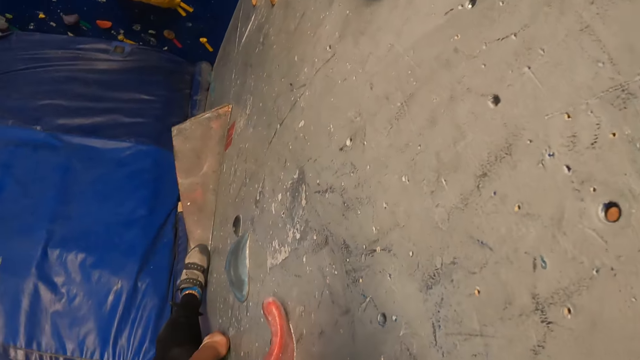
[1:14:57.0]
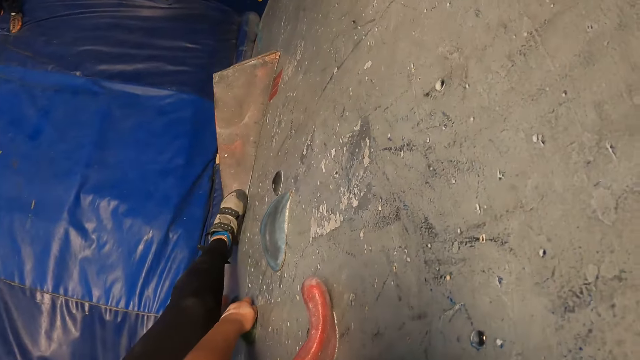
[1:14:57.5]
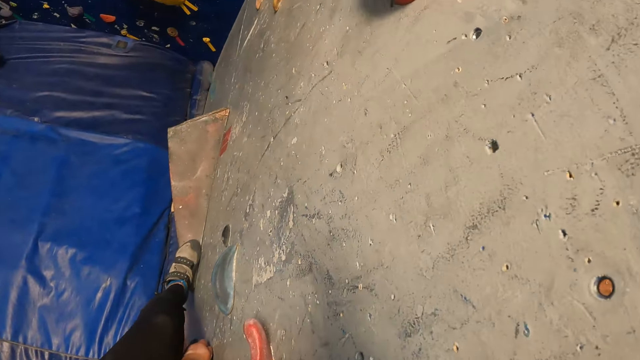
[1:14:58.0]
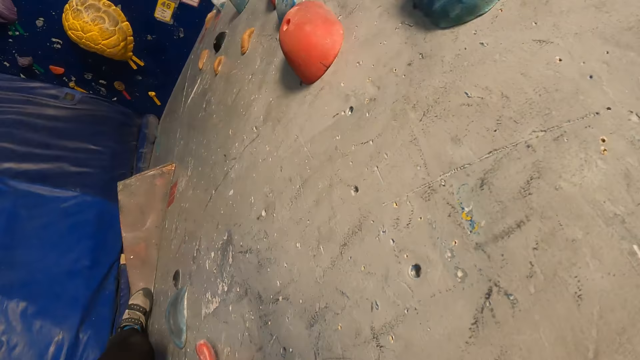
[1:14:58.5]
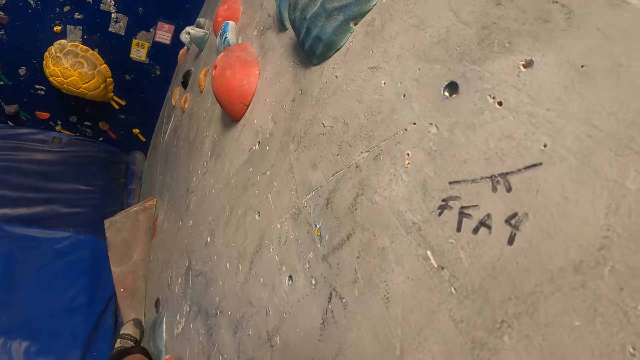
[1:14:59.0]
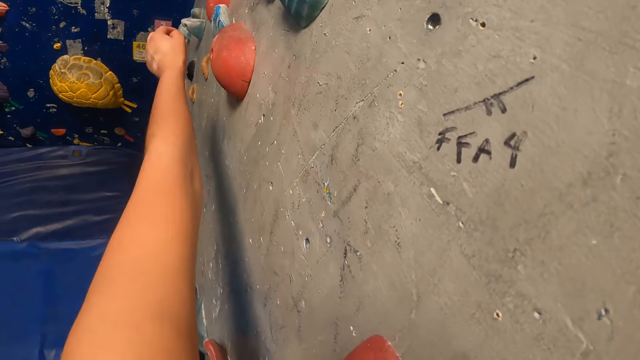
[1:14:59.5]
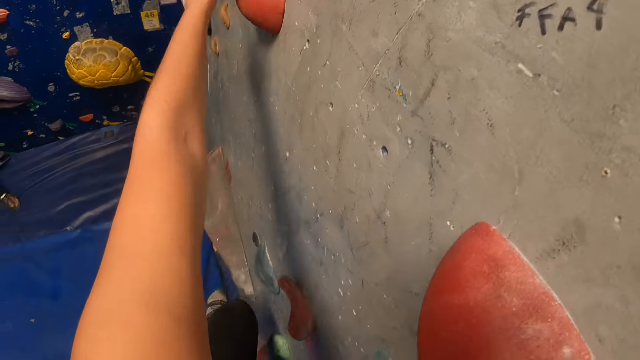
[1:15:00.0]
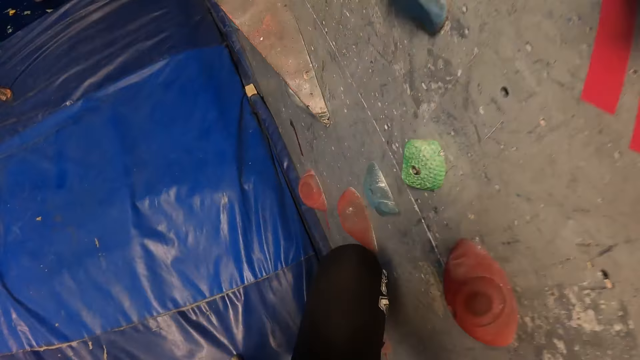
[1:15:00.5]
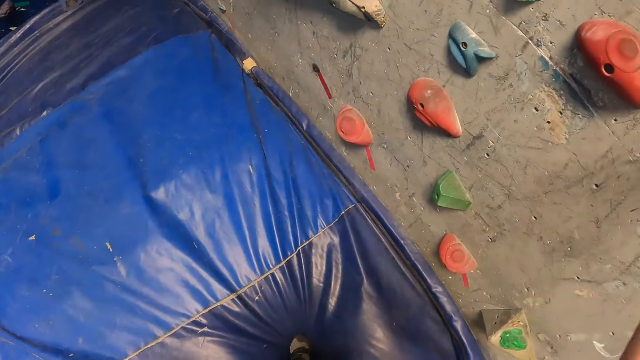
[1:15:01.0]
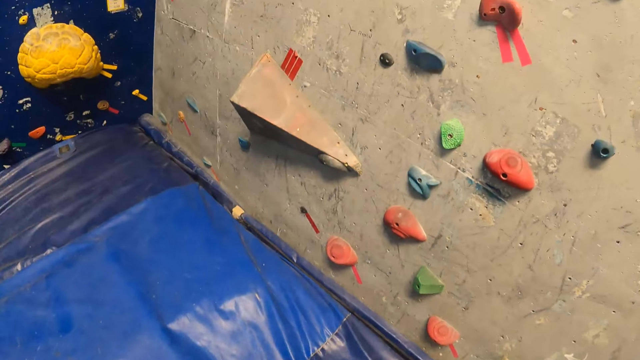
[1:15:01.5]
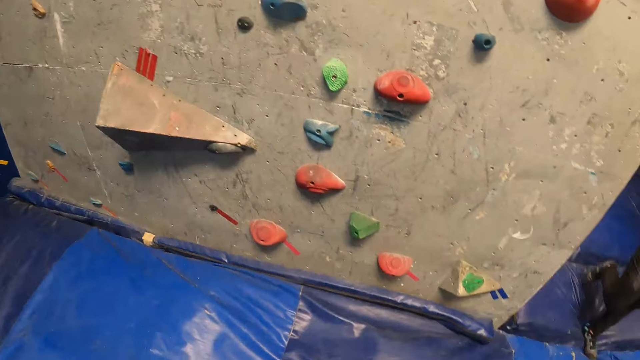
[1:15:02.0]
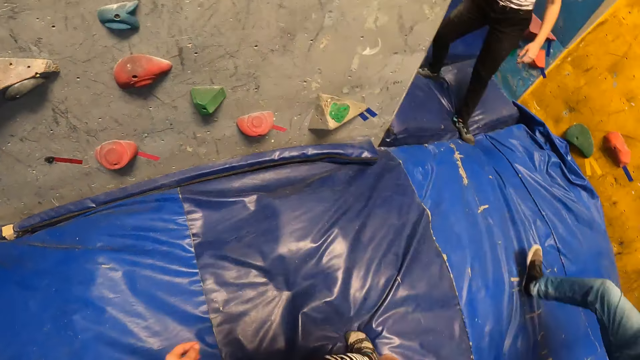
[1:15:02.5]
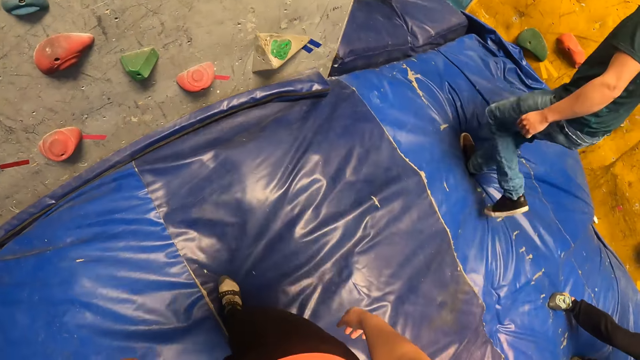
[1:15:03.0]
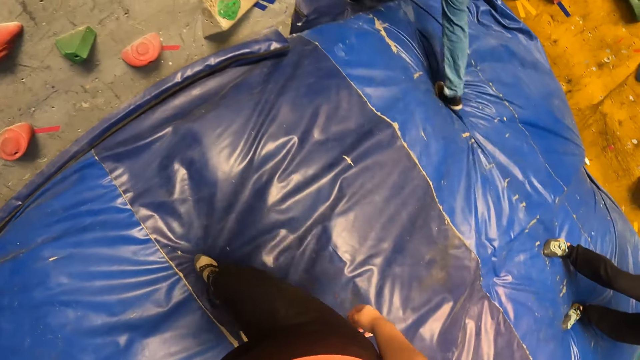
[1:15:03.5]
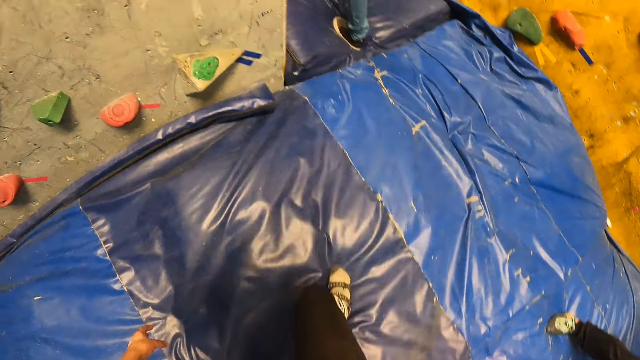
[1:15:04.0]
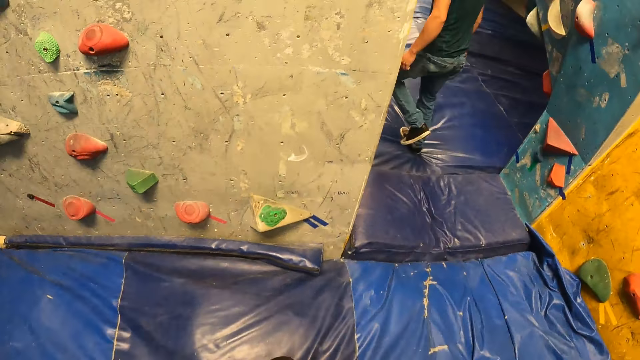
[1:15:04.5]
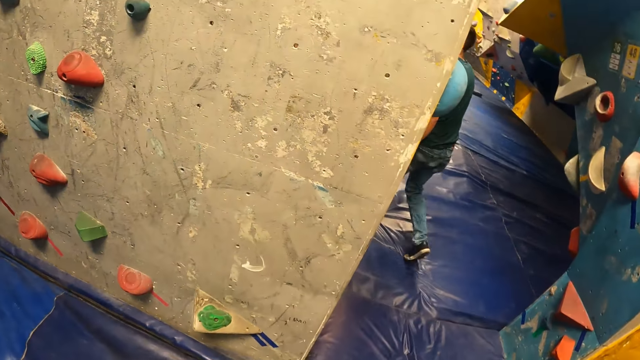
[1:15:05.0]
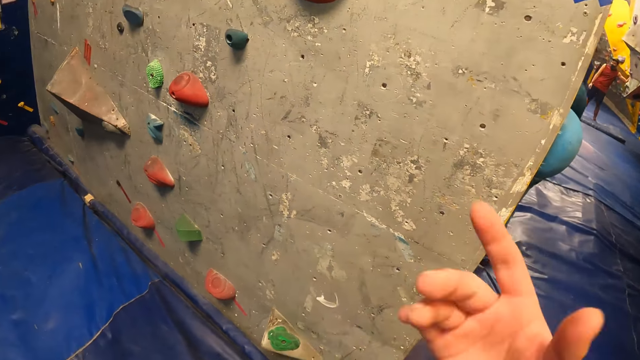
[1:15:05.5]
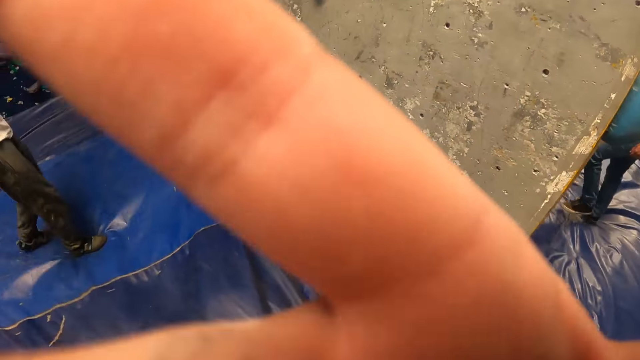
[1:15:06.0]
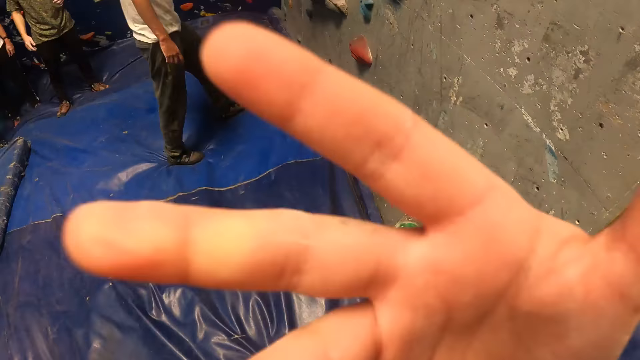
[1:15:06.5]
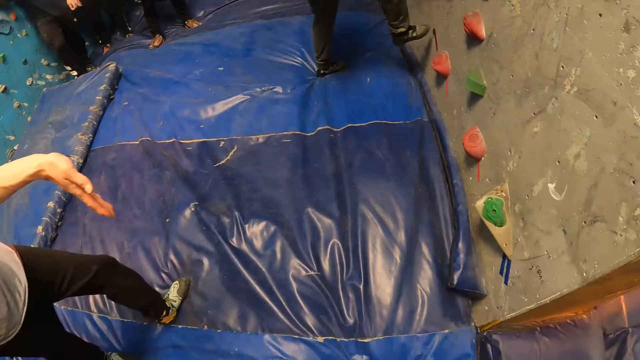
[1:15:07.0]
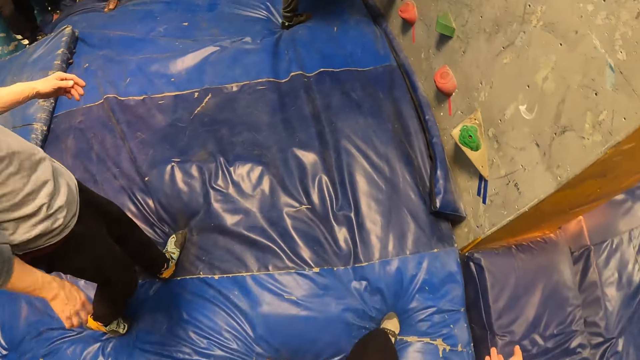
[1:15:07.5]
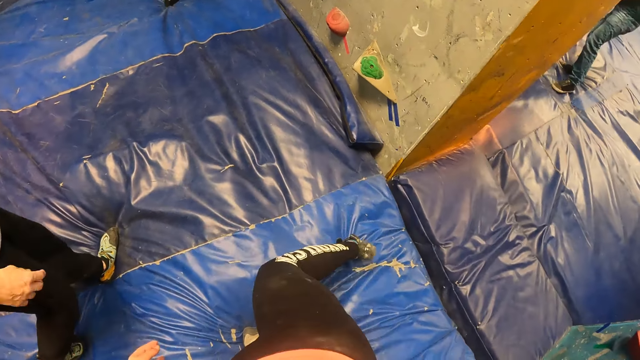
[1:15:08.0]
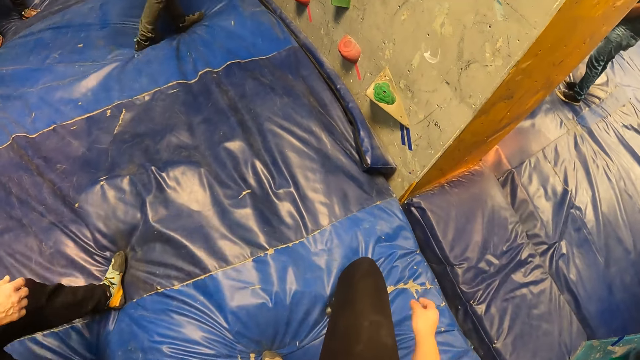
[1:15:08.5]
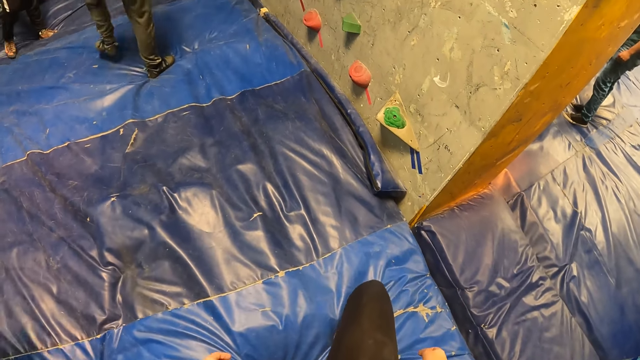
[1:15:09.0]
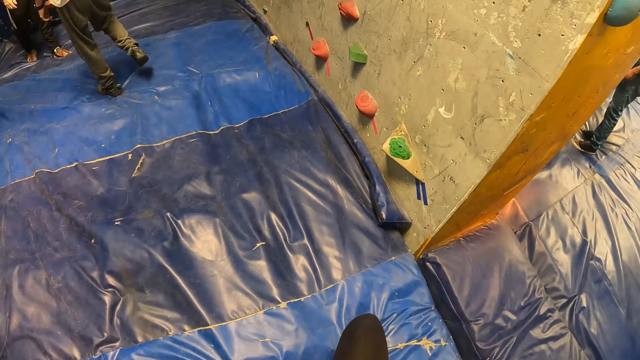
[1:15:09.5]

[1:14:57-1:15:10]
The camera wearer jumps down from the bouldering wall. She walks around the indoor rock climbing wall. She adjusts a camera on her head with her right hand.

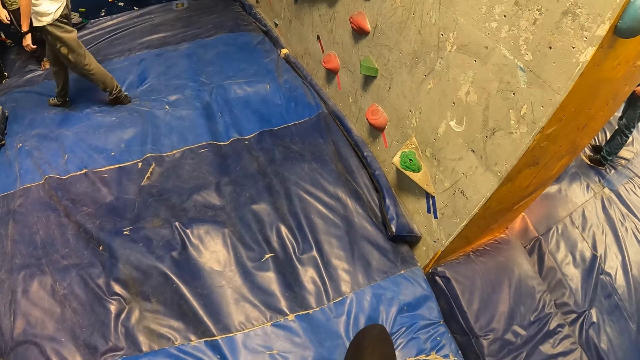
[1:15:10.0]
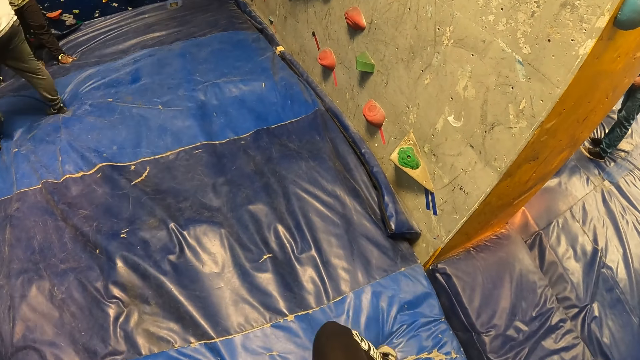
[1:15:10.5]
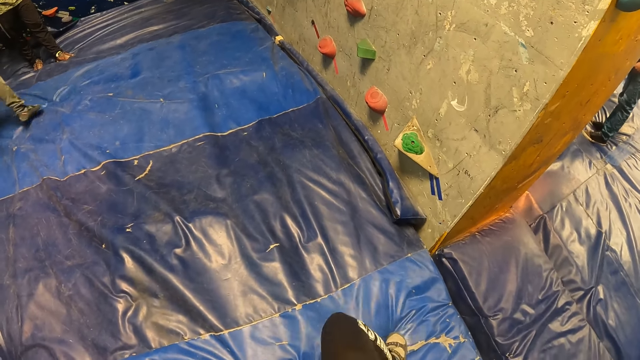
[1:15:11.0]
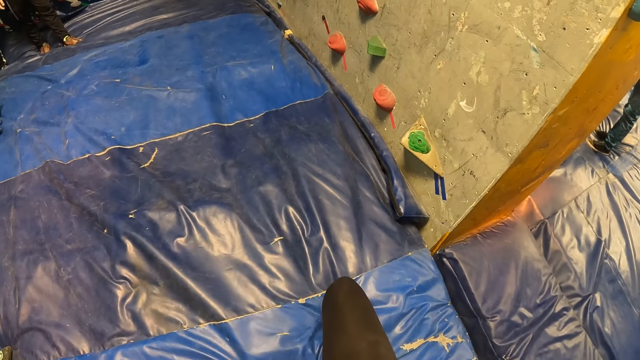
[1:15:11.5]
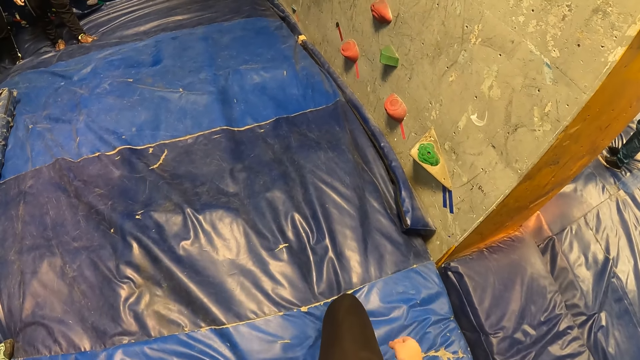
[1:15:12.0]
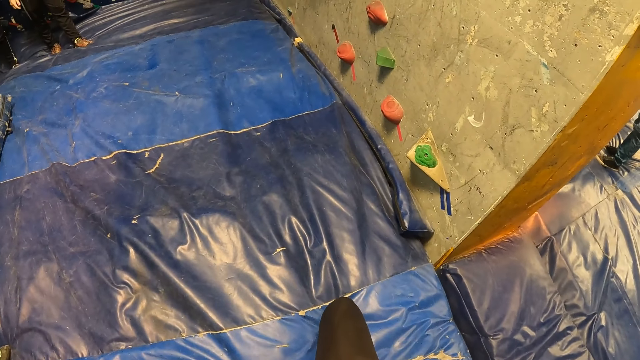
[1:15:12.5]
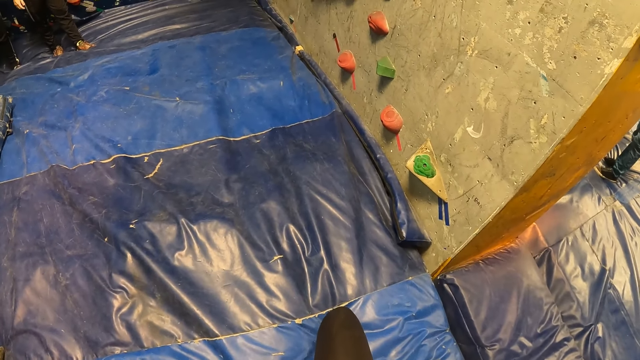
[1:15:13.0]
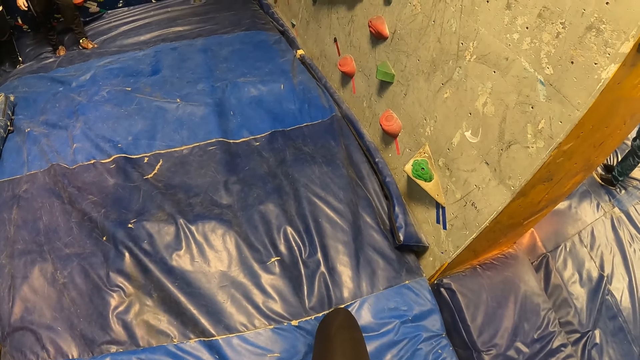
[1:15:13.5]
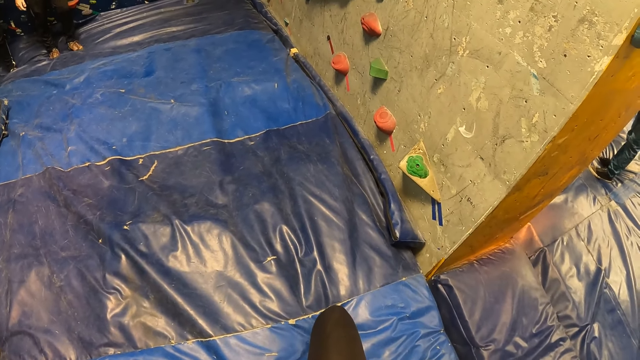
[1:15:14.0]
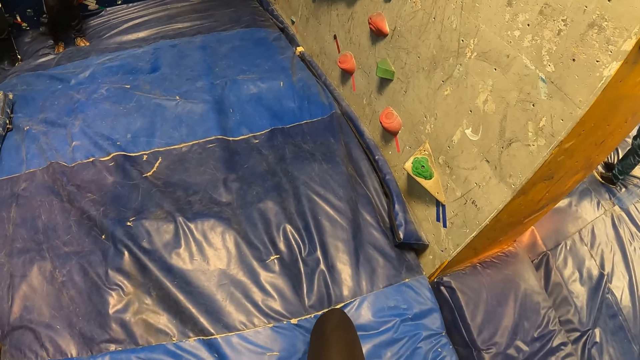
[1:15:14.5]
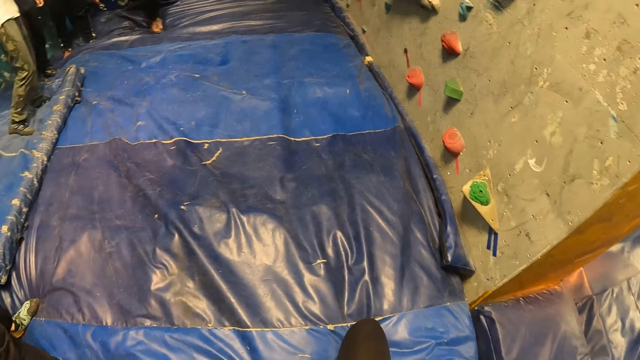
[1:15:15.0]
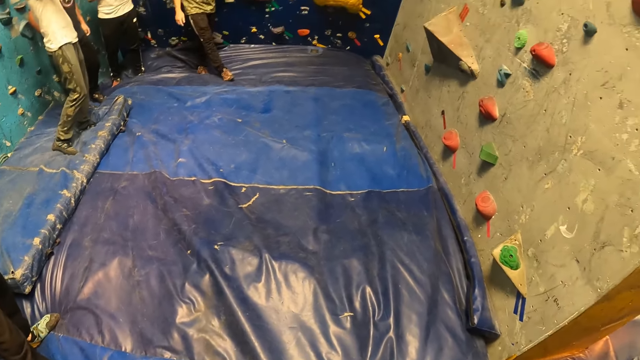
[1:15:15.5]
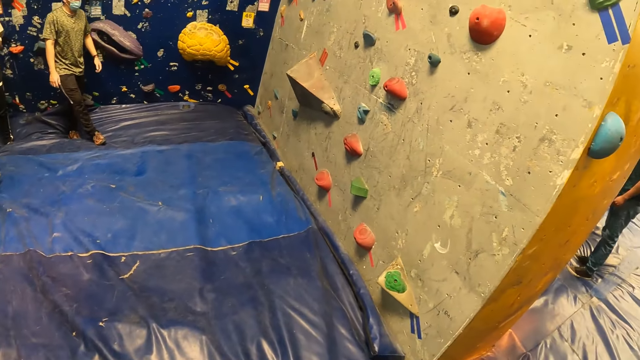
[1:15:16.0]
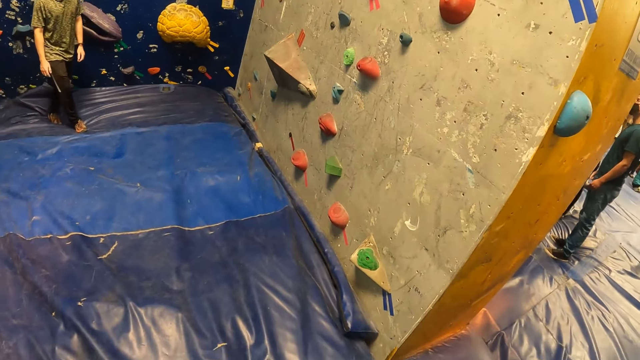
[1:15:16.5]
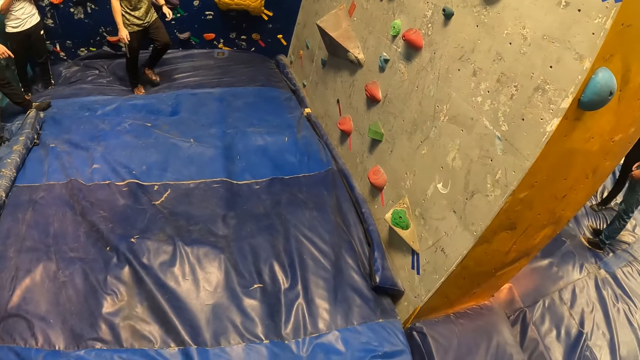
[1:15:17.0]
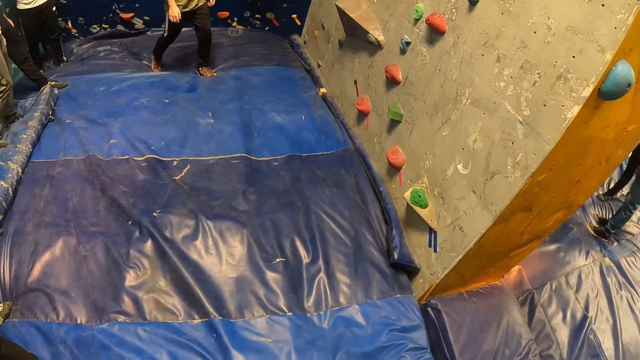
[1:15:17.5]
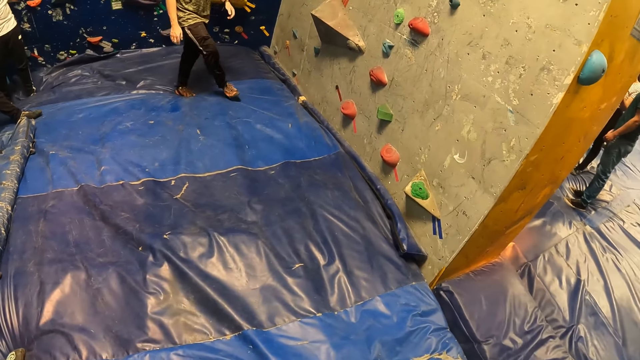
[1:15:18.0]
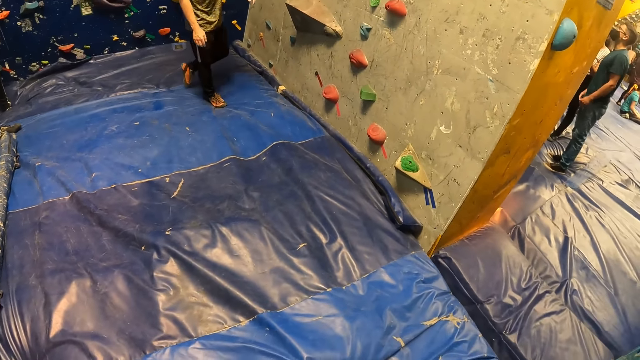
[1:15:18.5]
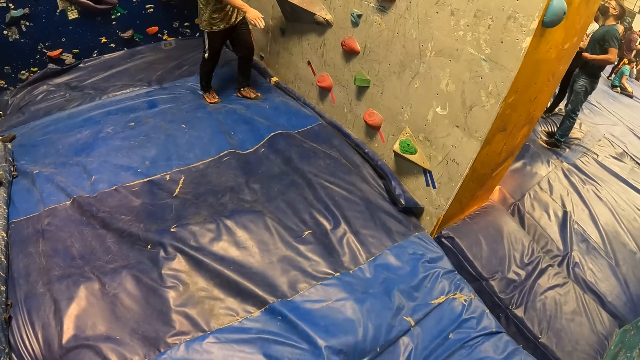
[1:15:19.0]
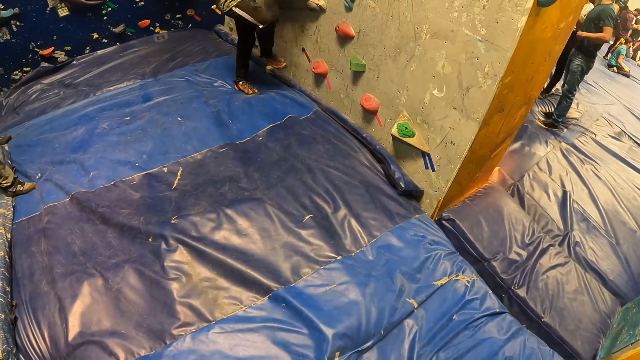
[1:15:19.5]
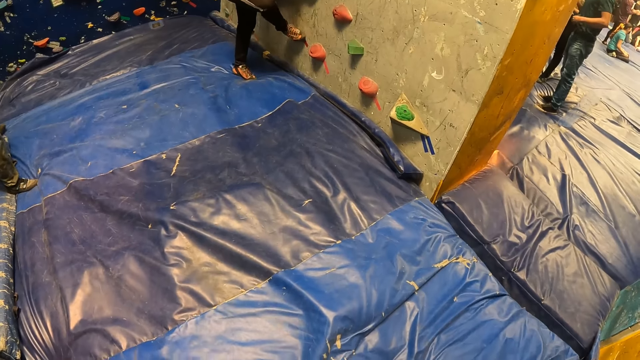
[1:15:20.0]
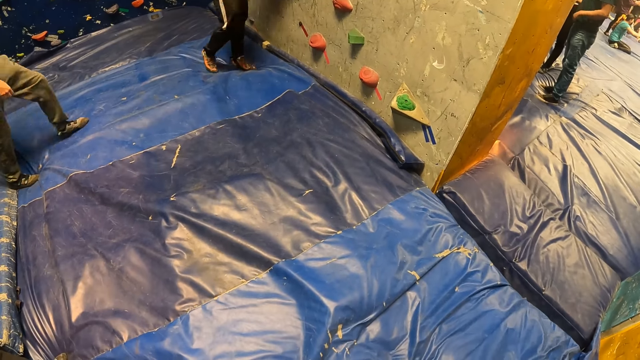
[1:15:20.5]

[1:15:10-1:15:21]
The camera wearer looks around the place. A man places his right leg on the bouldering wall.
